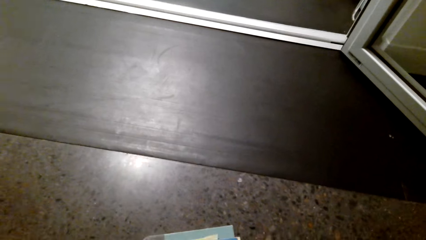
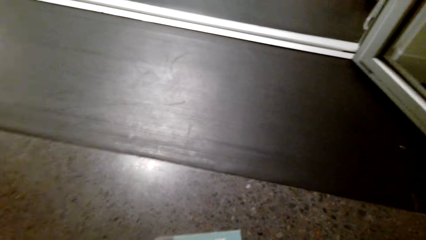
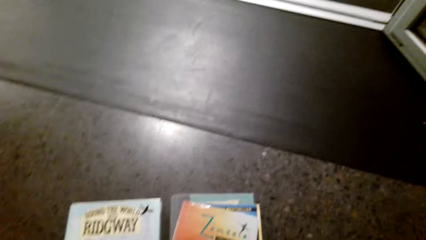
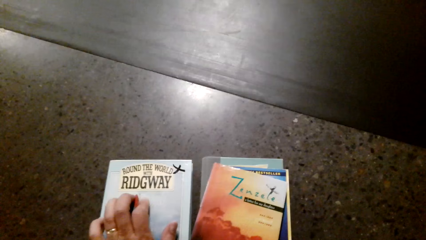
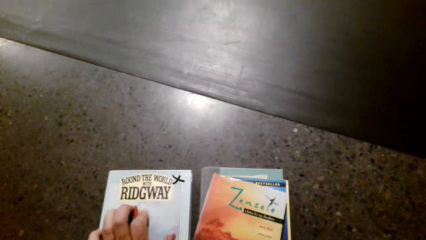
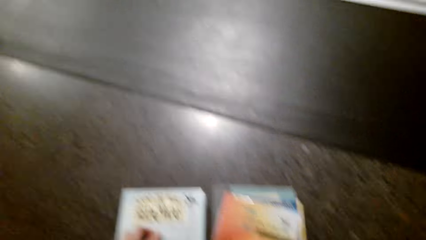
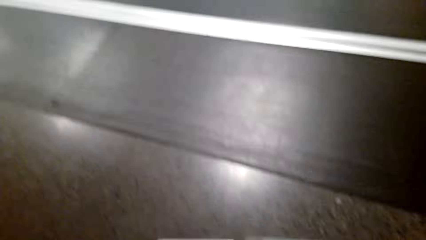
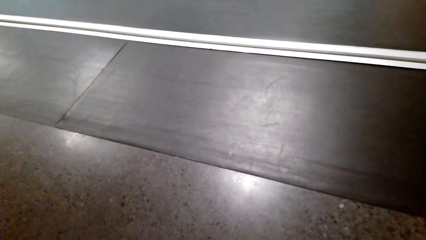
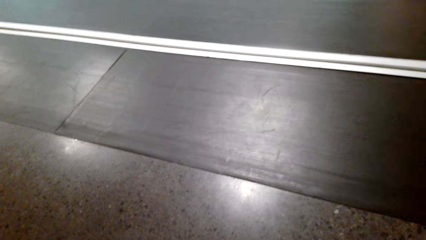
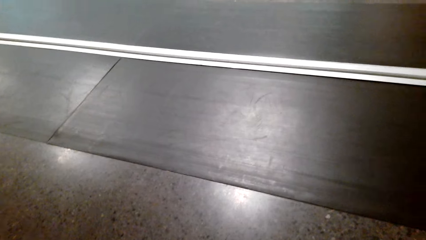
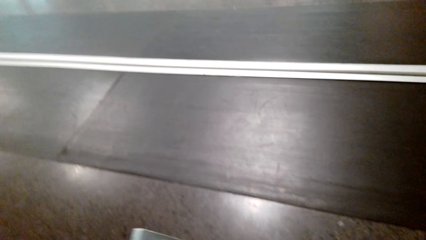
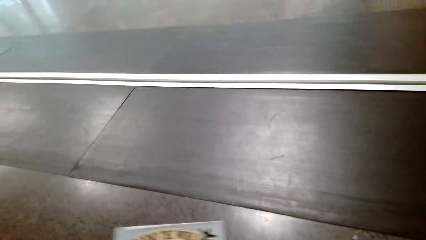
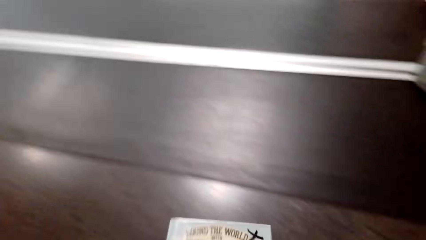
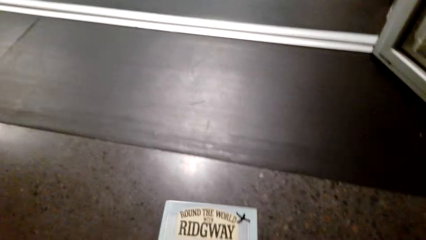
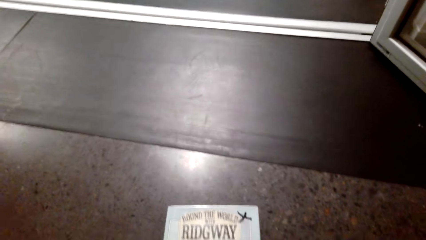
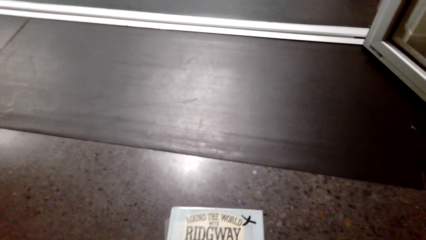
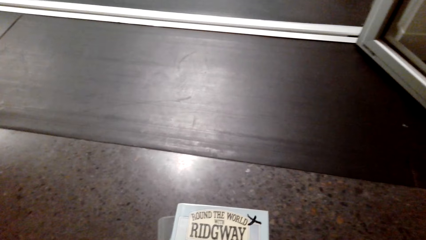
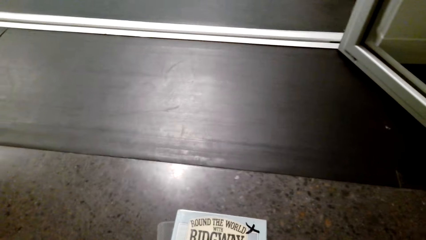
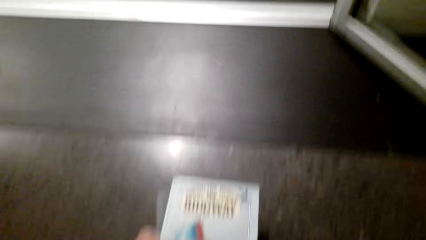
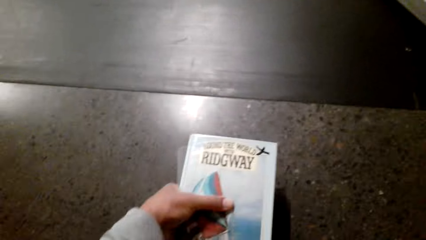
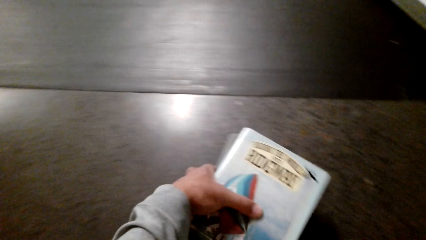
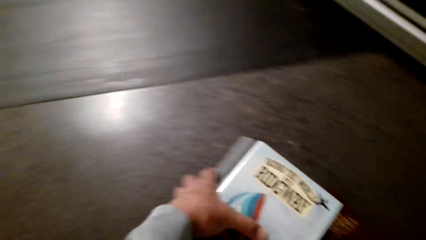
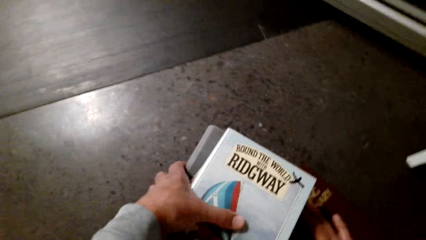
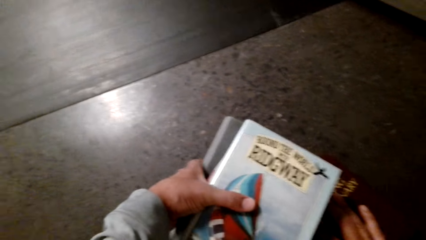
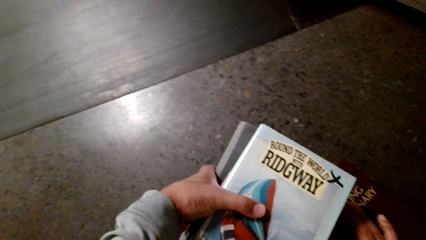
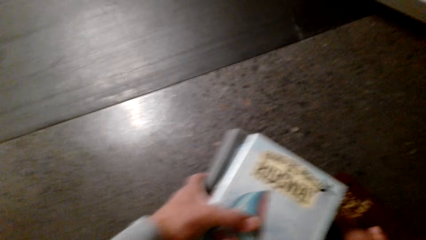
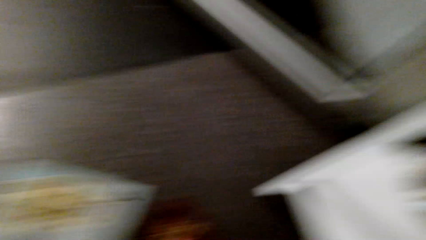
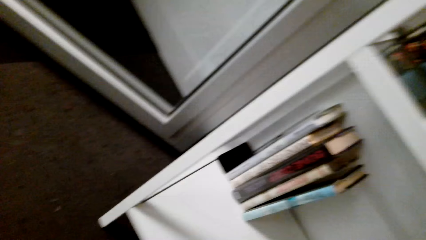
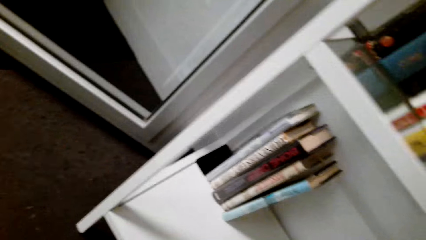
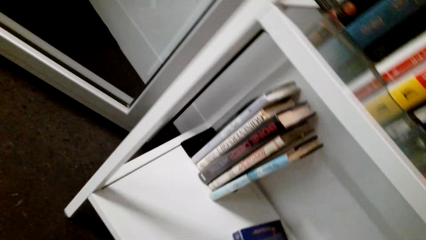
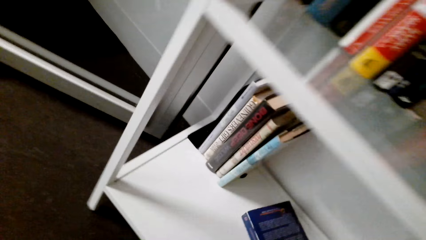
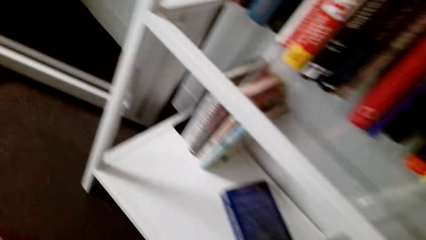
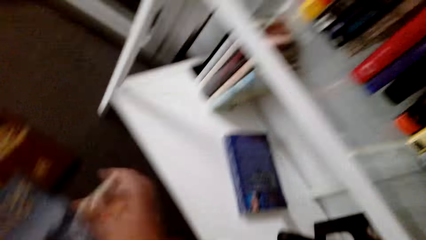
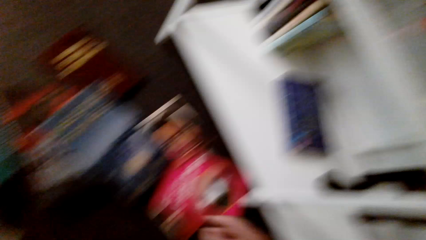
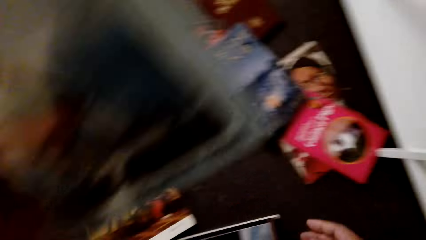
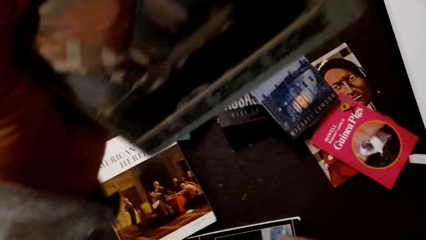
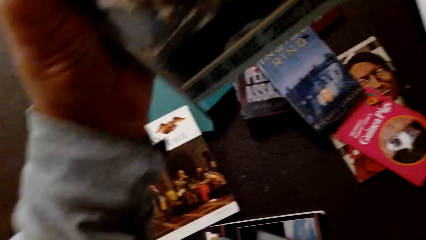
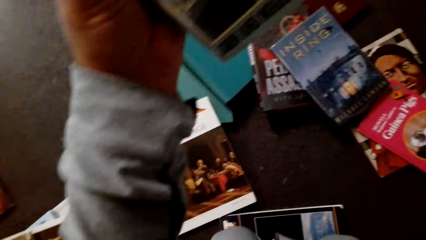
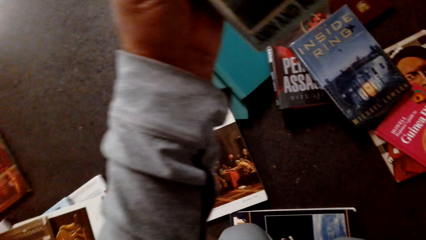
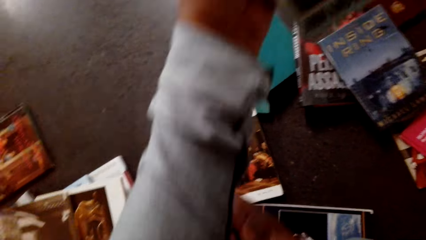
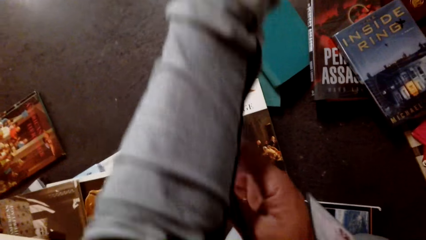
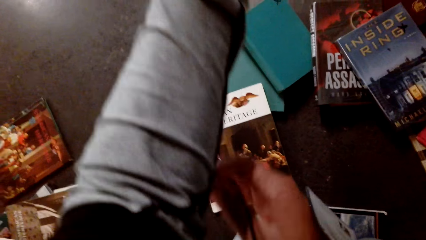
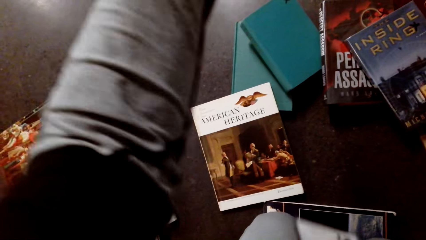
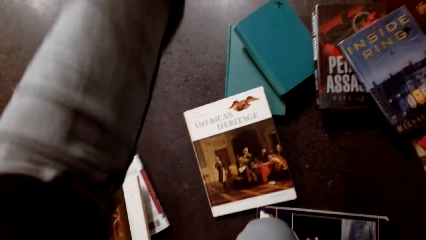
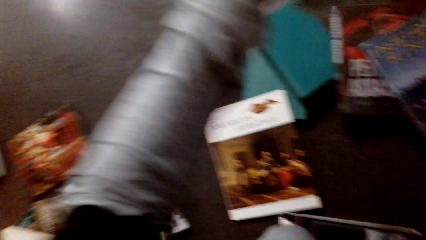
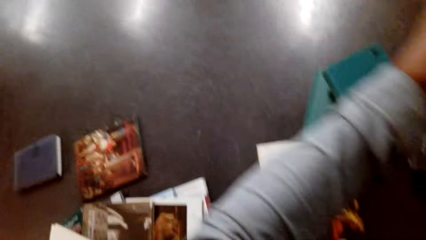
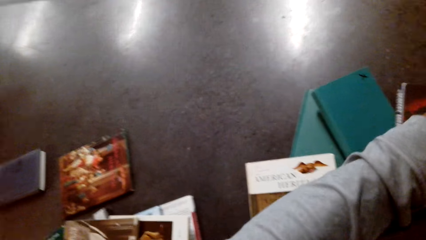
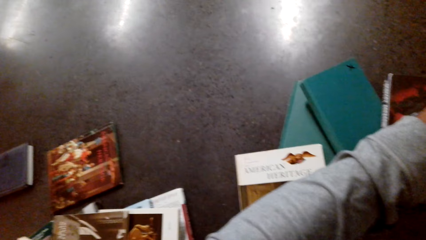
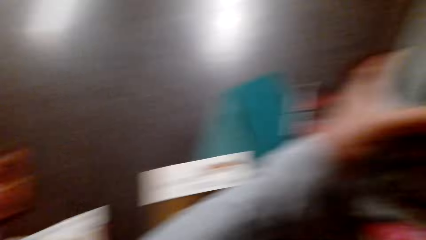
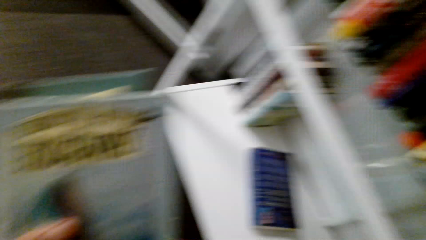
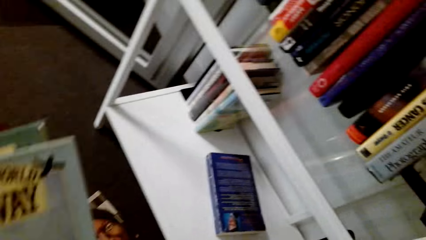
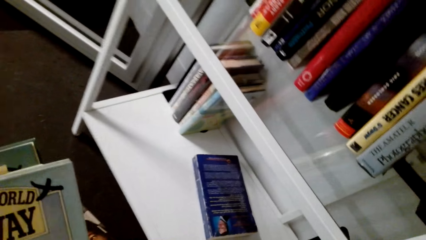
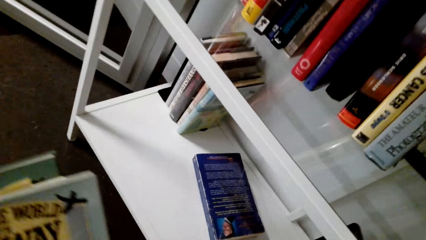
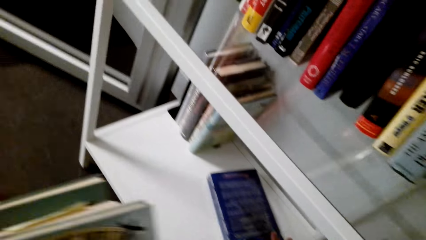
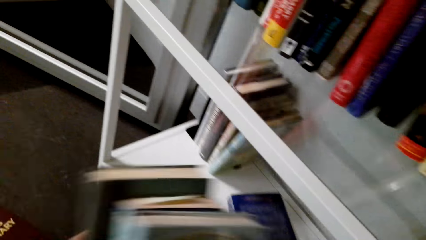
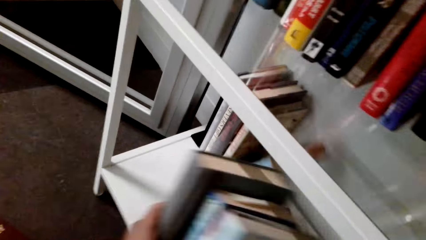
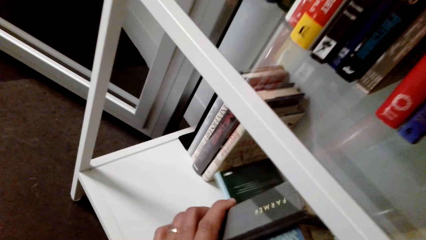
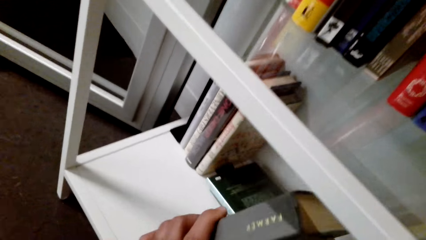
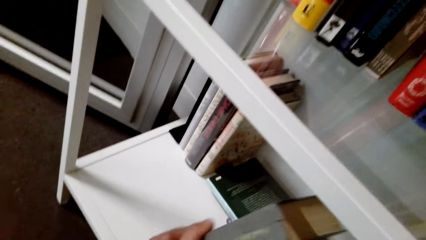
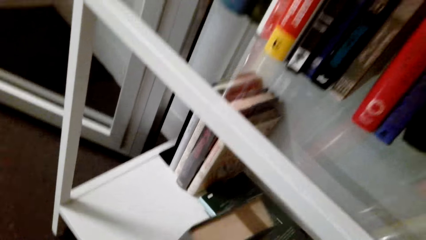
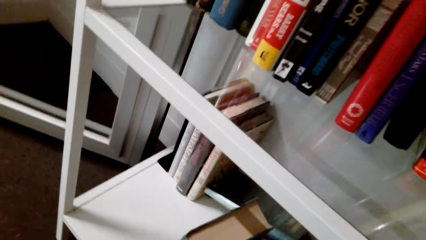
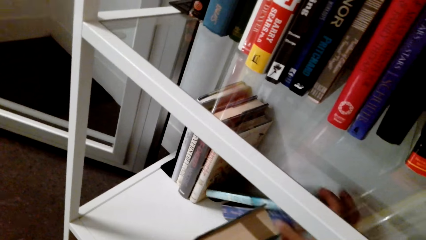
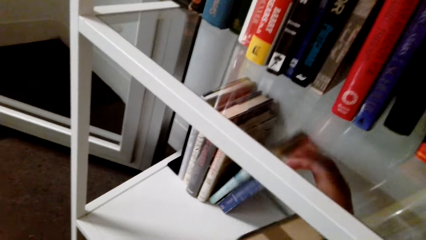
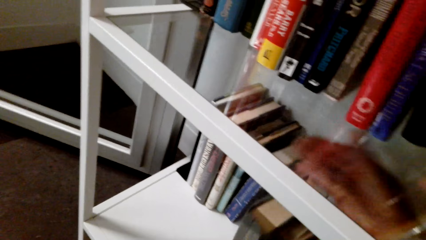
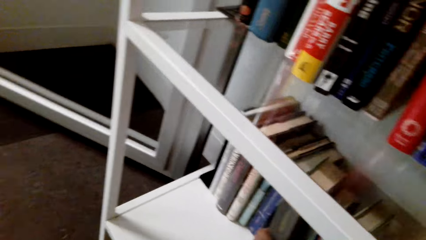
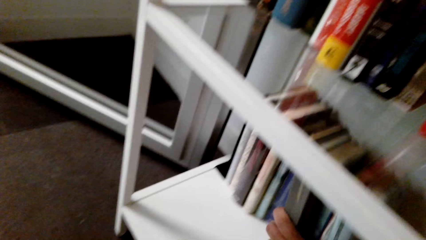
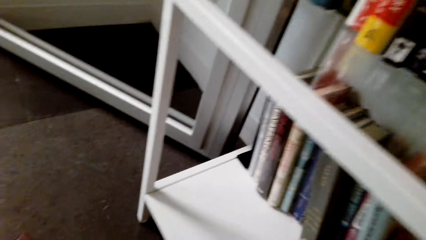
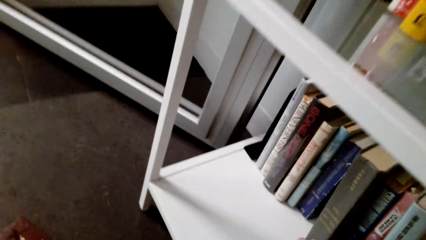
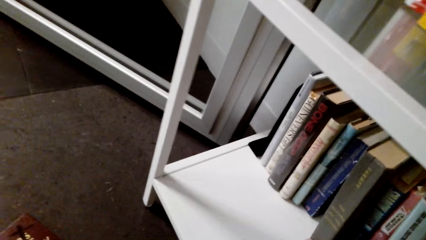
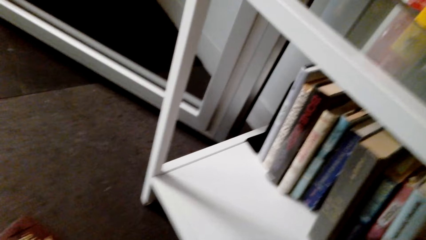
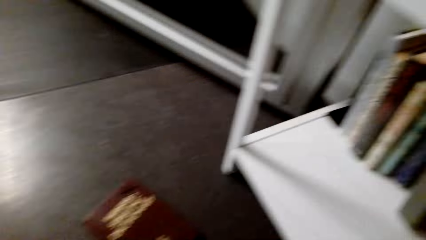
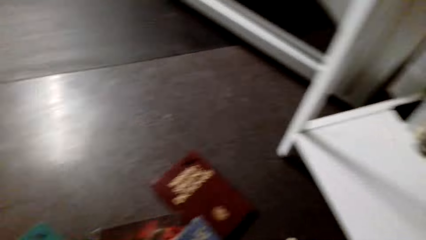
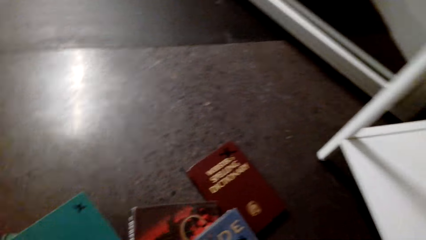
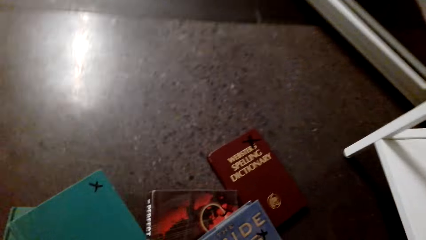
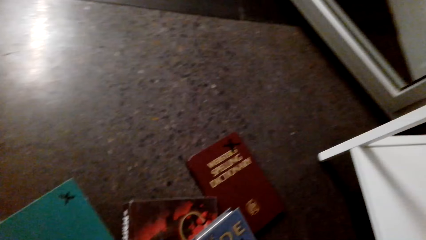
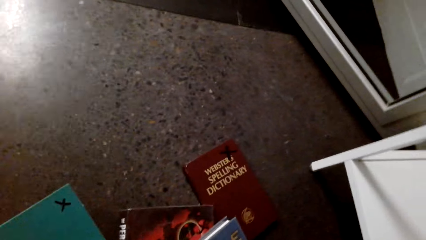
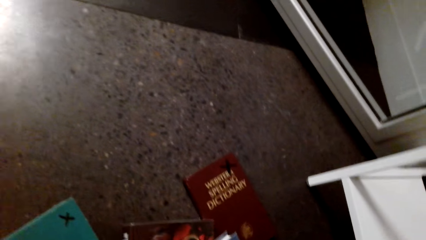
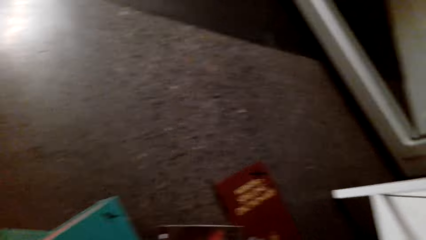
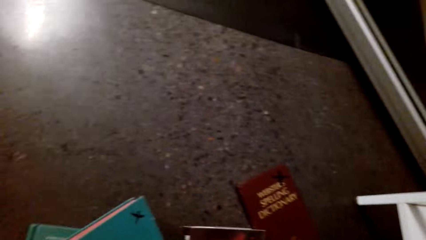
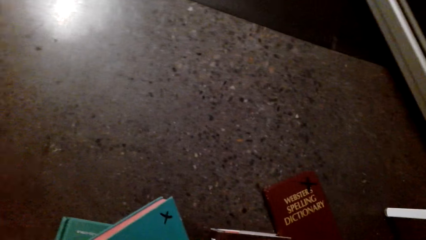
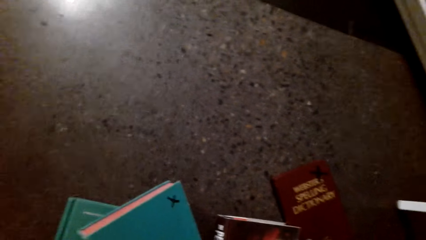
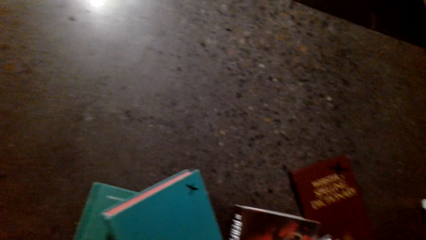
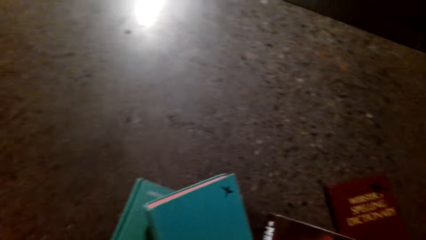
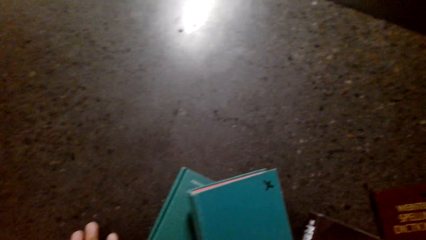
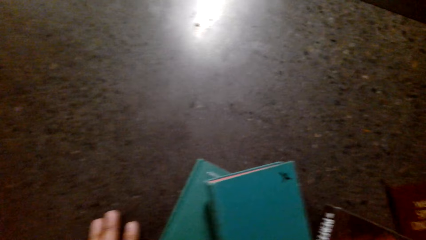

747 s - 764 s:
The camera wearer joins the books together. They pick a book from the floor. They join the books together. They push the books from the floor. They put the books on the shelf. They arrange the books in the shelf.
